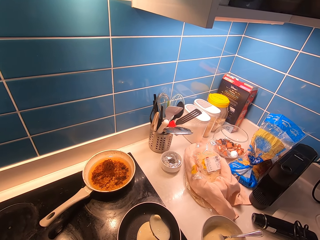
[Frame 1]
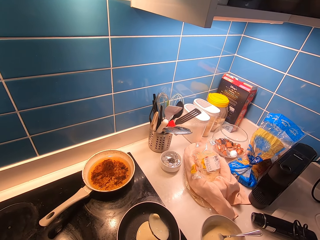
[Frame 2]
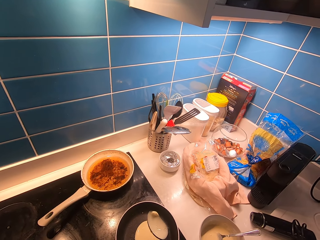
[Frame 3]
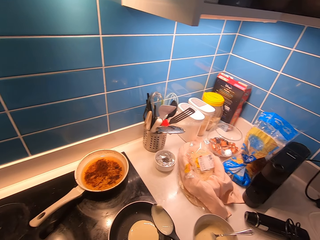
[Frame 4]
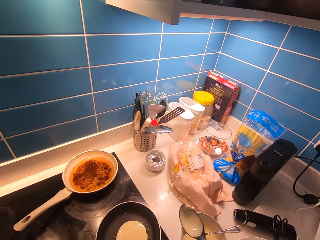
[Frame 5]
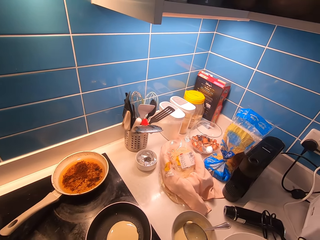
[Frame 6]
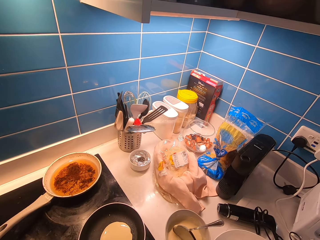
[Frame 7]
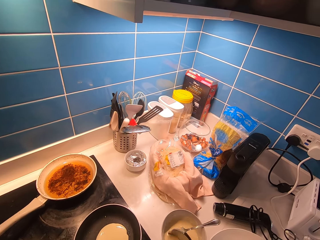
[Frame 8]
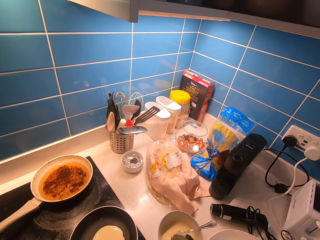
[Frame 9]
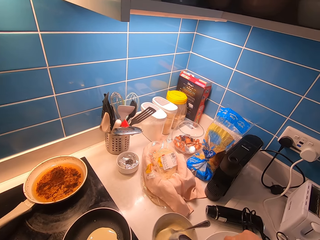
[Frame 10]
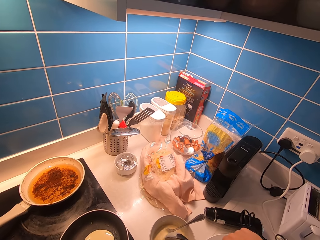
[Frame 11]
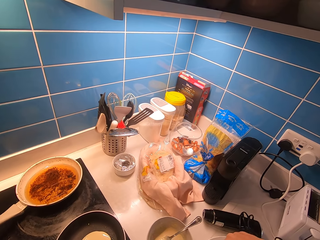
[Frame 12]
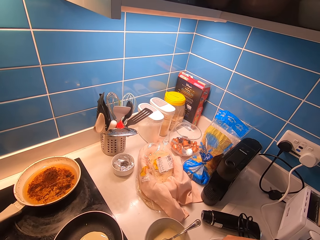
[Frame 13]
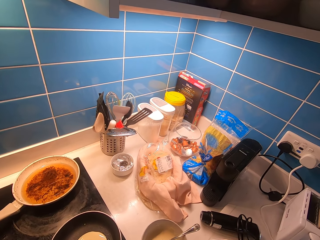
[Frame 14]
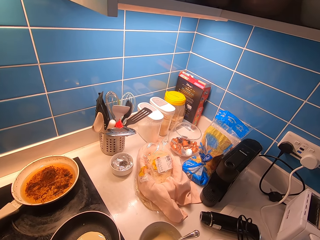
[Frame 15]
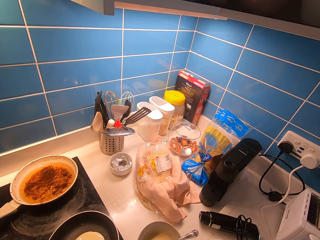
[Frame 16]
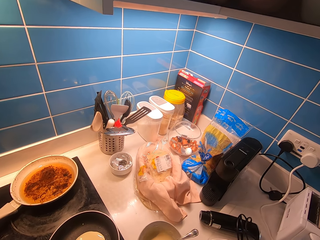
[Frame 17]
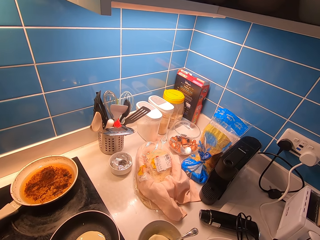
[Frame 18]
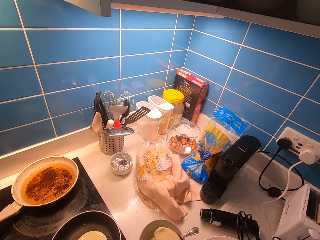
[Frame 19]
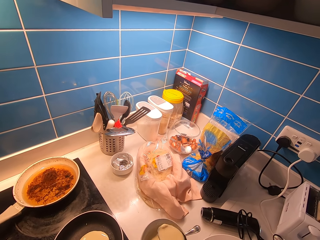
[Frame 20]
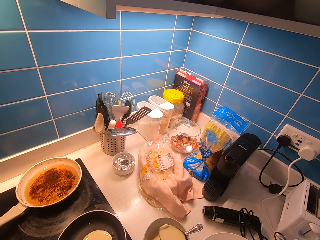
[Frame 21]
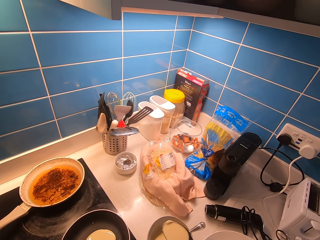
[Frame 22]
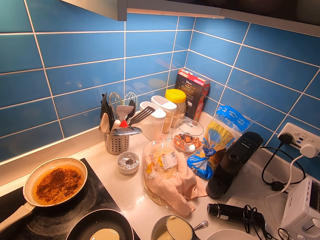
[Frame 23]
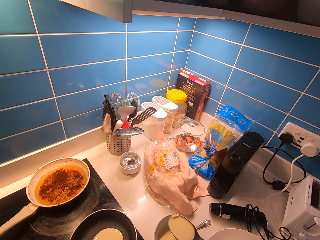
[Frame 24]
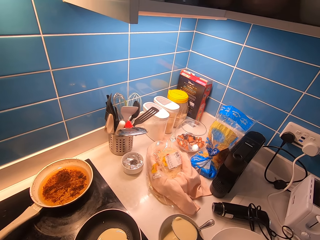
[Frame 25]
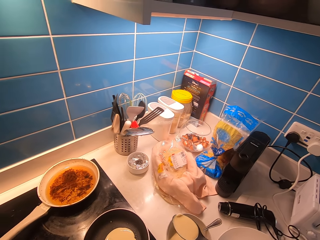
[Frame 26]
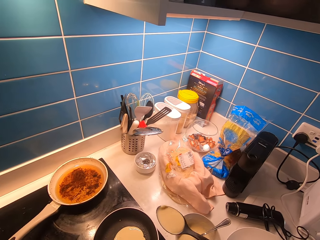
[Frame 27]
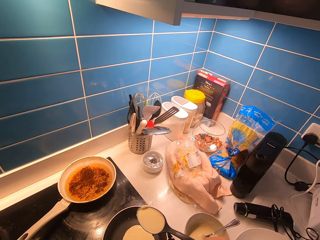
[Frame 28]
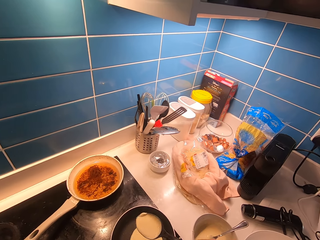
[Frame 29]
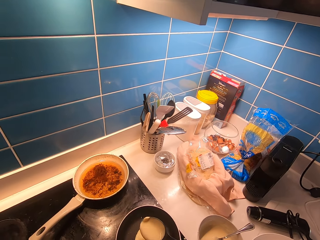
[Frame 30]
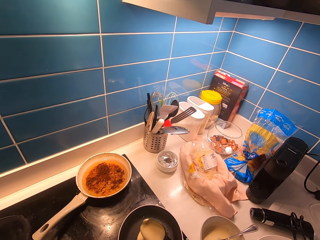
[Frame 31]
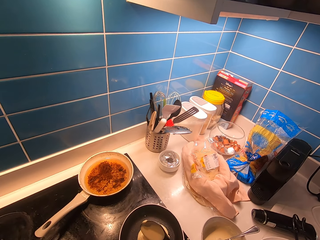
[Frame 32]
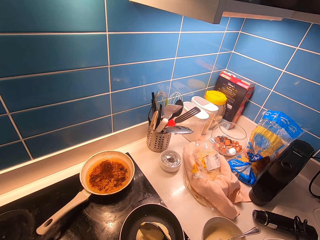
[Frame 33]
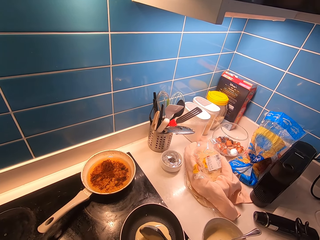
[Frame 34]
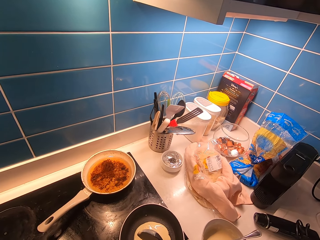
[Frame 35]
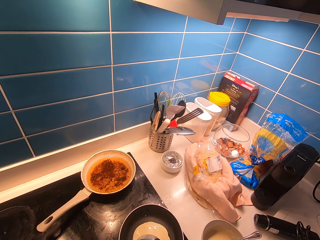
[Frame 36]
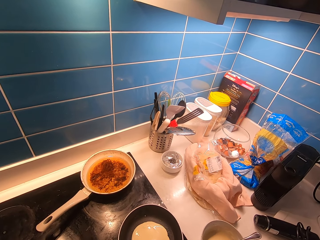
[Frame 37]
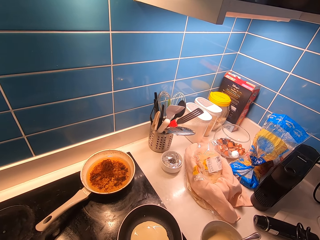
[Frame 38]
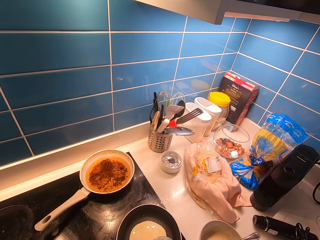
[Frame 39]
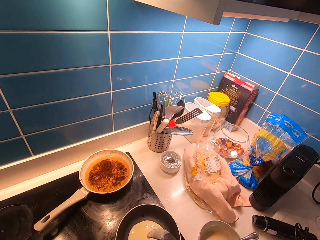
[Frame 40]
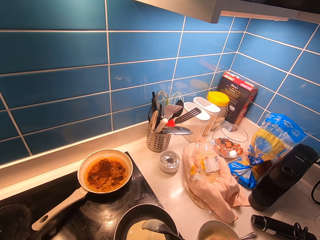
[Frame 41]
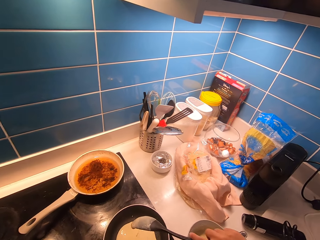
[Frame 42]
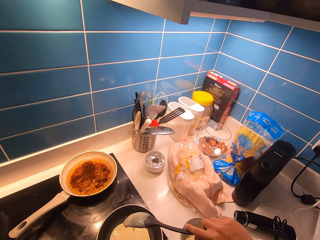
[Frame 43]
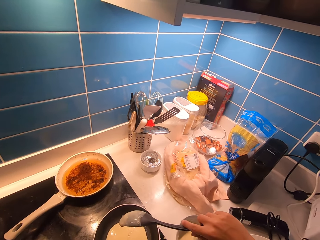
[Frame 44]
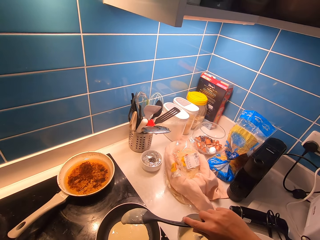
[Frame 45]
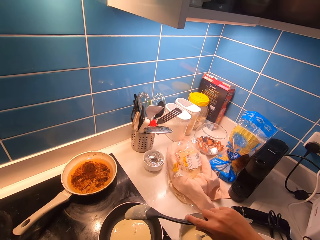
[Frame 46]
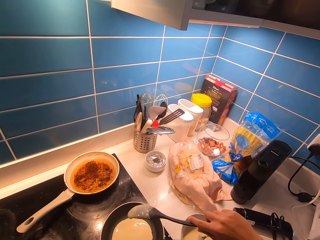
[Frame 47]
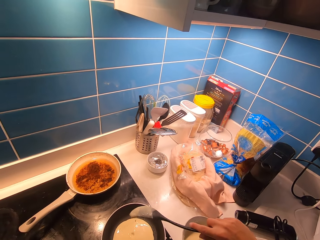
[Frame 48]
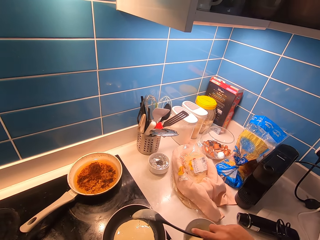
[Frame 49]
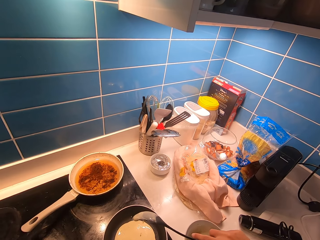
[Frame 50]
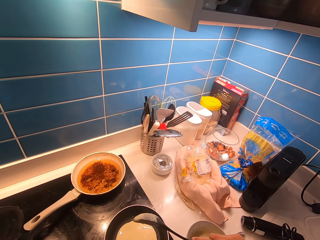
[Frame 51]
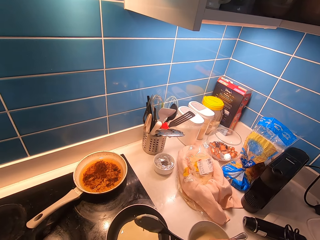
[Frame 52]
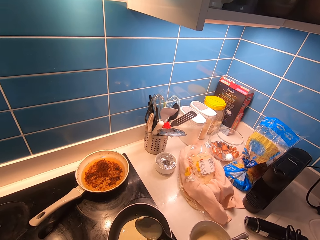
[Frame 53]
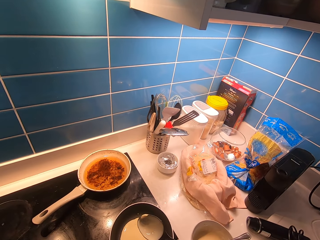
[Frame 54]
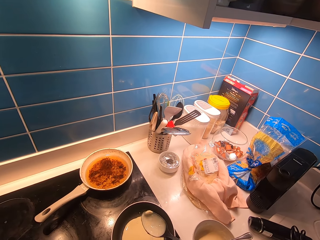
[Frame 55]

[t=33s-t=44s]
The camera wearer scoops the paste with the spoon. They pour the paste on the pan.

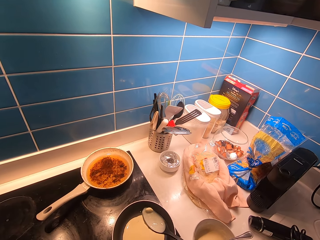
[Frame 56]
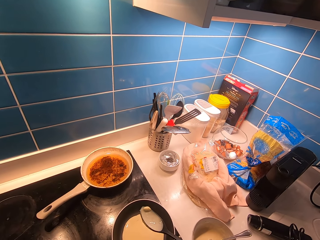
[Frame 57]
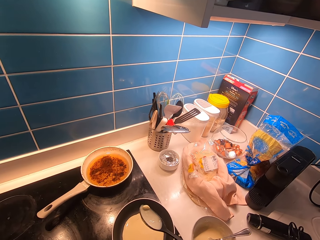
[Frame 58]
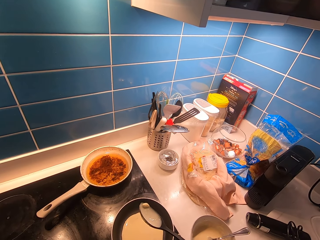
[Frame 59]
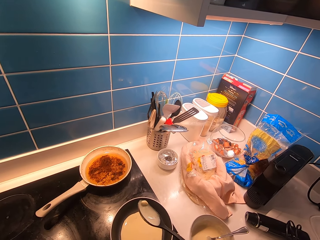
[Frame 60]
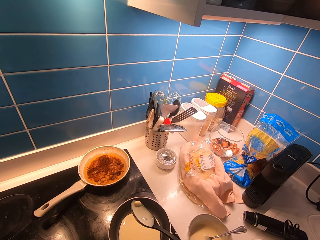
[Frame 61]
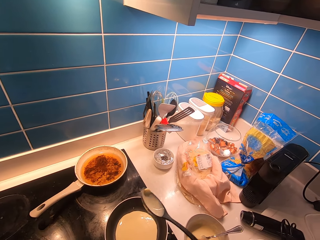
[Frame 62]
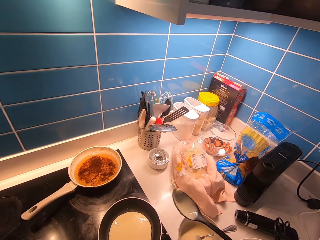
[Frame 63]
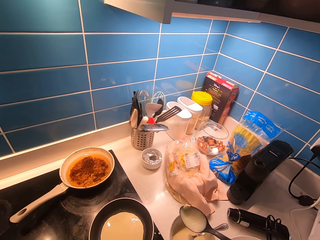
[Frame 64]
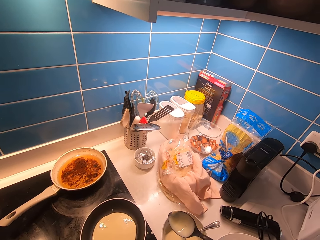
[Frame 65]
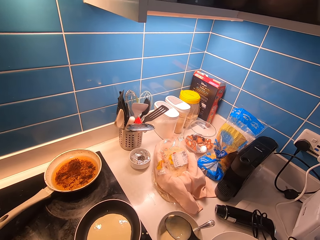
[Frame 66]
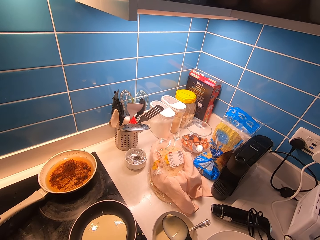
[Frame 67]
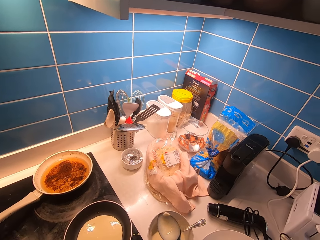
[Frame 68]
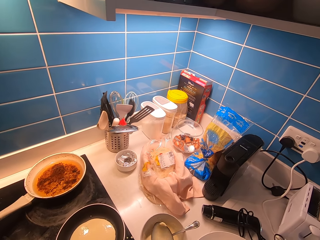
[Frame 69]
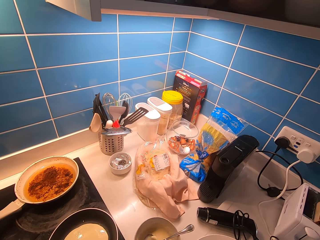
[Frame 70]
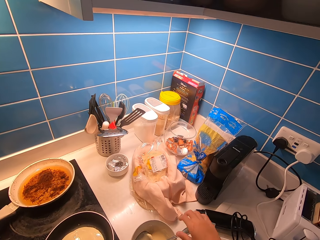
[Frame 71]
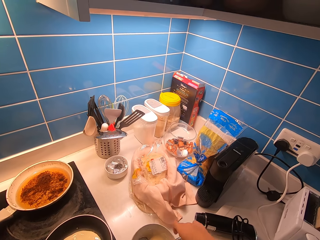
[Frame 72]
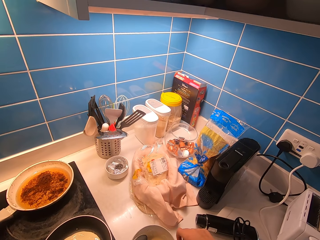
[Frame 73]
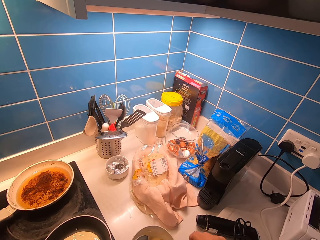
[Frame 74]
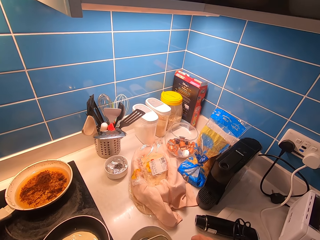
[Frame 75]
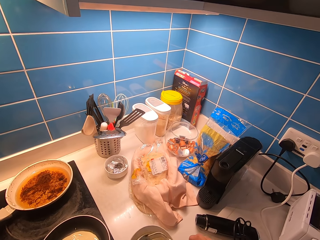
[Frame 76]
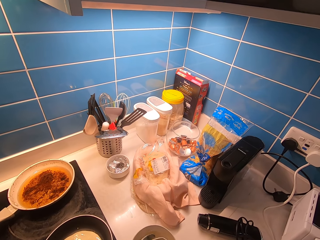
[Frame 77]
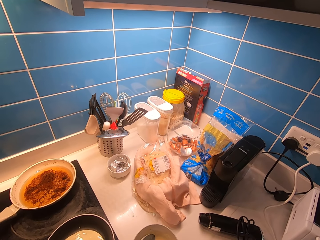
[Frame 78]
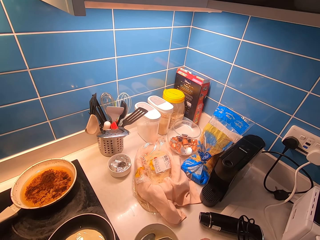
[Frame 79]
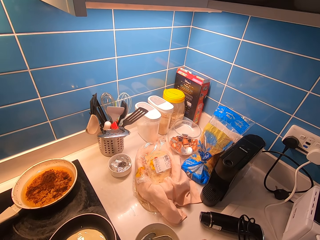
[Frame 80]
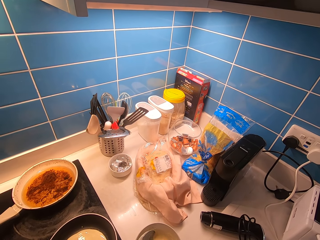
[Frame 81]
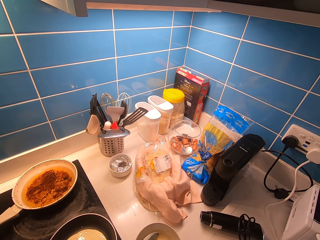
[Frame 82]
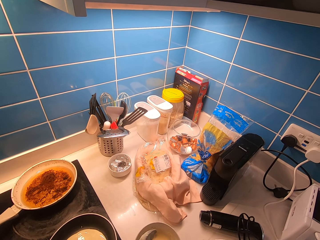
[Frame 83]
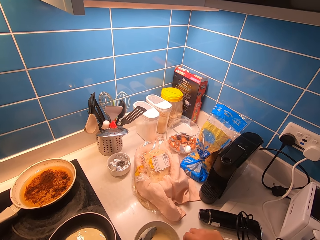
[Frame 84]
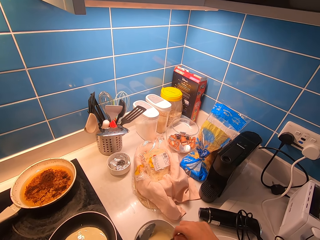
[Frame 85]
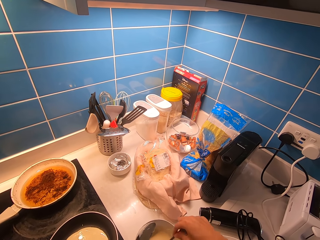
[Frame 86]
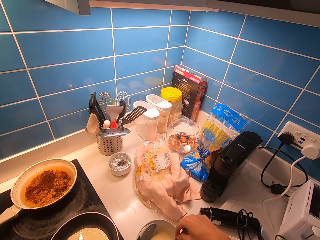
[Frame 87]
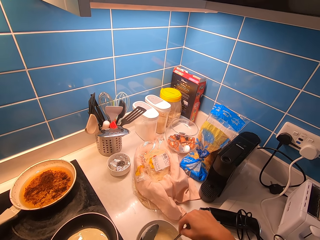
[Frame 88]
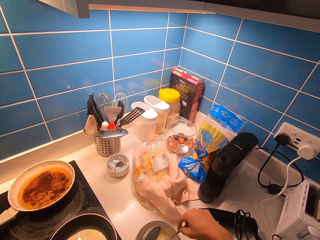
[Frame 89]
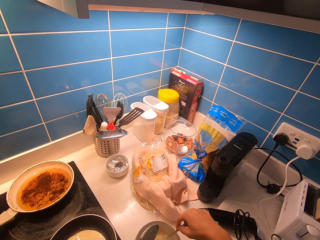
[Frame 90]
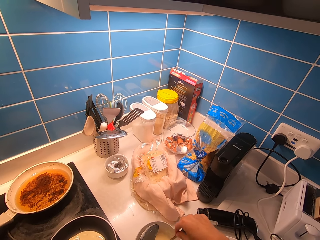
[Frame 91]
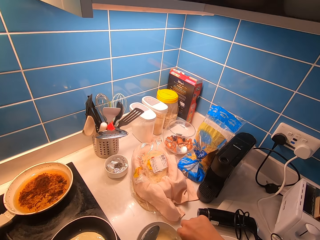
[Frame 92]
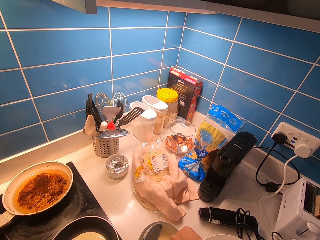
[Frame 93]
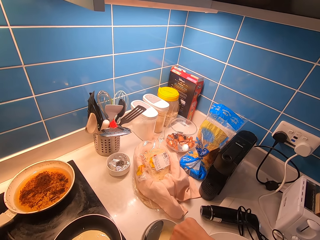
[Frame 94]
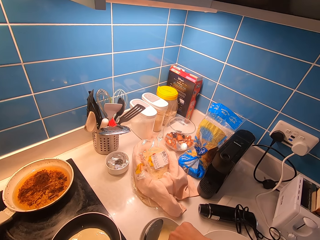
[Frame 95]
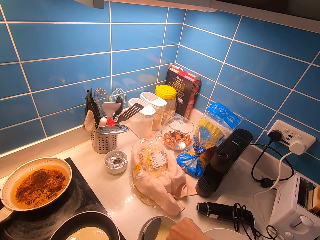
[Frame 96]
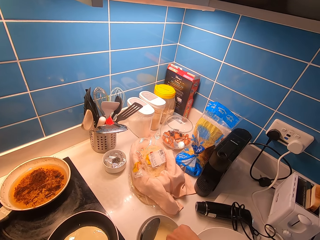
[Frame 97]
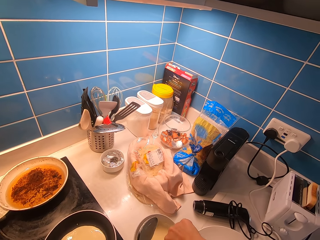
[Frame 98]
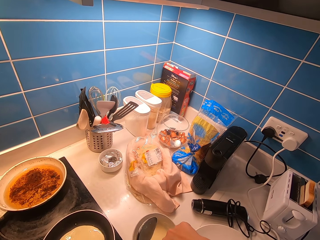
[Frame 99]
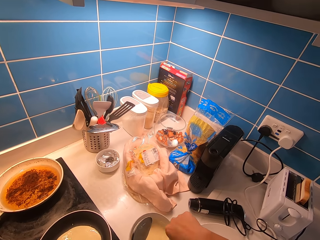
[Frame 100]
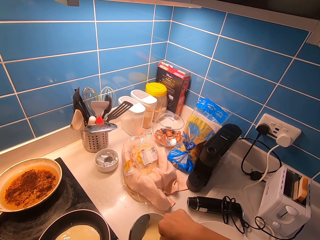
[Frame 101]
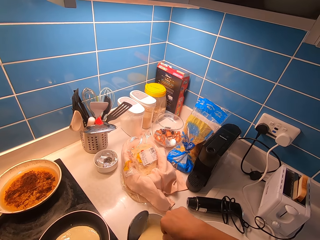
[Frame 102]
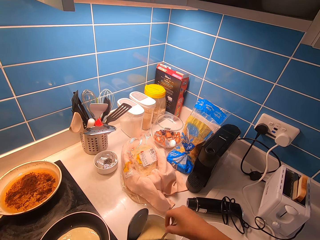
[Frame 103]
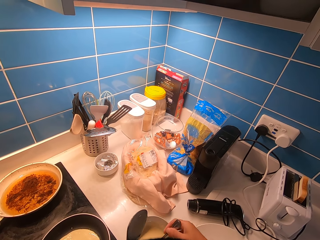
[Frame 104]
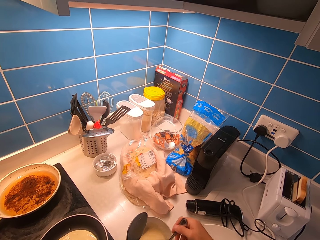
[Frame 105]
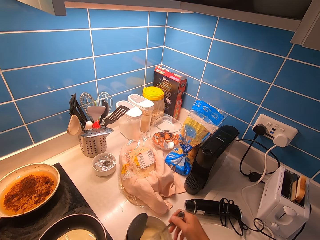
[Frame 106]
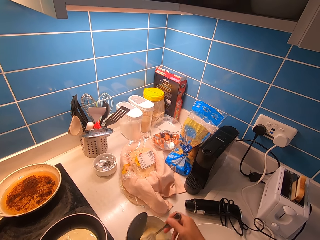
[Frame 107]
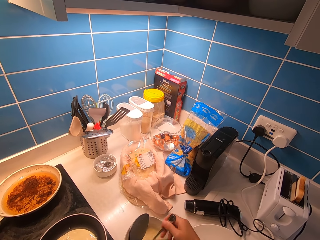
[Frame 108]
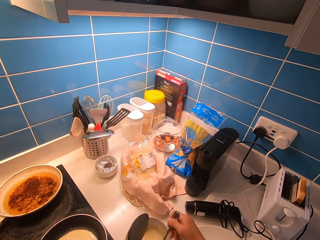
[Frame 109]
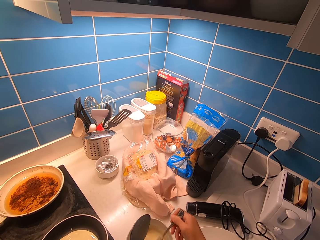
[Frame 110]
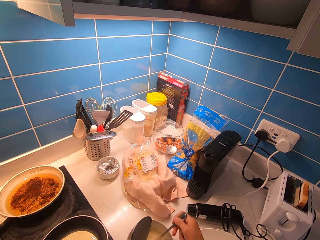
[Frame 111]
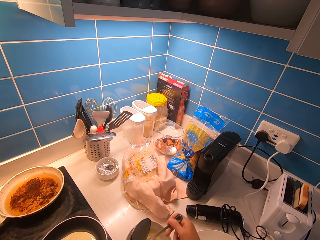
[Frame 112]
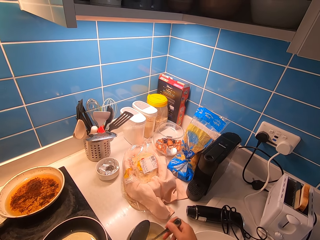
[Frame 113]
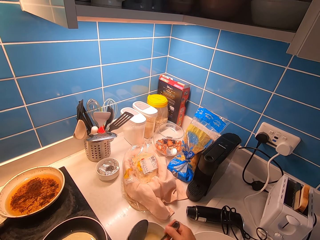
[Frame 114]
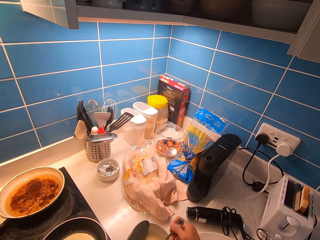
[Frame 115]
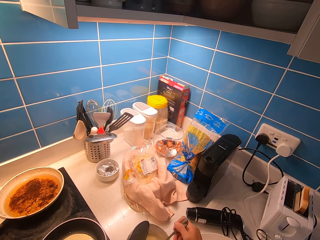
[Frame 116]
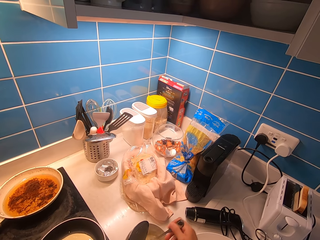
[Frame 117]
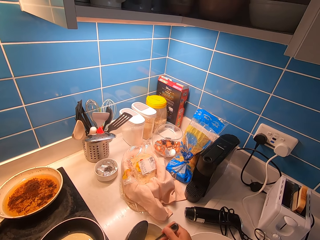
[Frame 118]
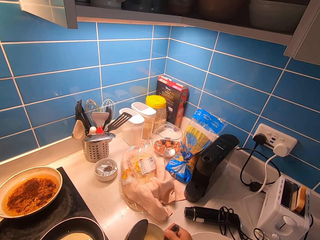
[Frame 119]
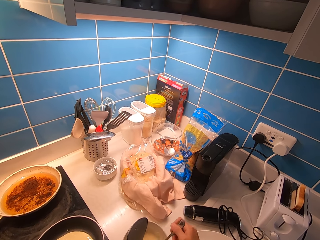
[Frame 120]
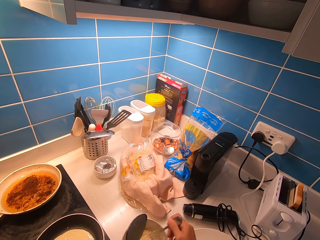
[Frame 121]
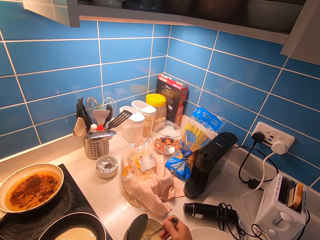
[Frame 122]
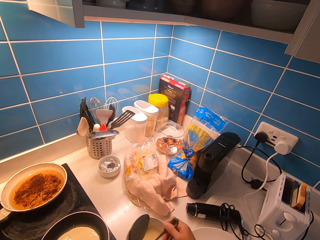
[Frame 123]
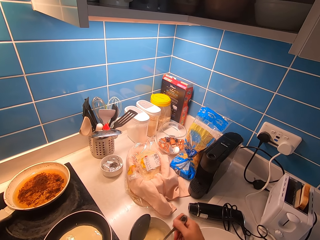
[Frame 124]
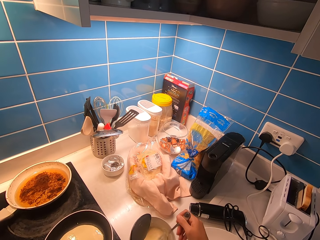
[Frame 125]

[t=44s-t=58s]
The camera wearer puts the spoon in the paste. They pick the spoon from the paste. They stir the paste with the spoon or fork.
